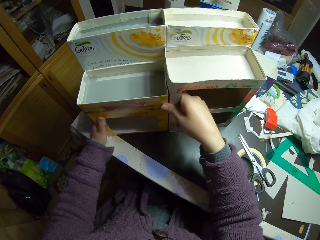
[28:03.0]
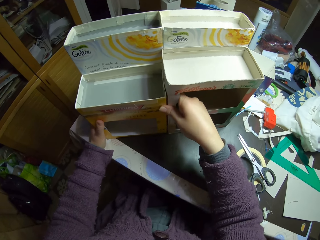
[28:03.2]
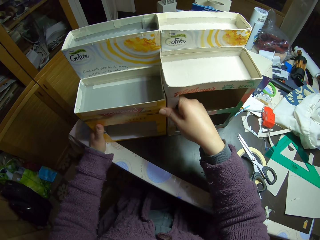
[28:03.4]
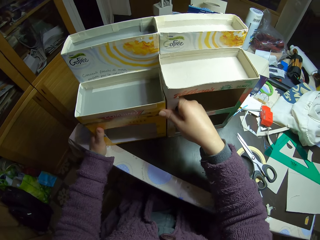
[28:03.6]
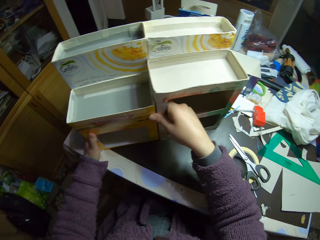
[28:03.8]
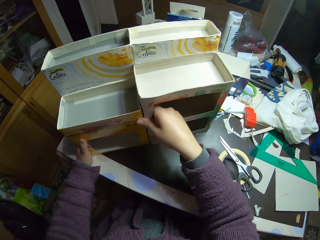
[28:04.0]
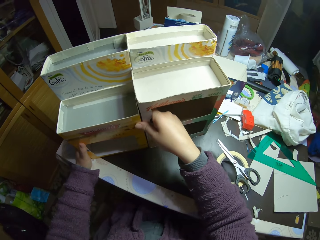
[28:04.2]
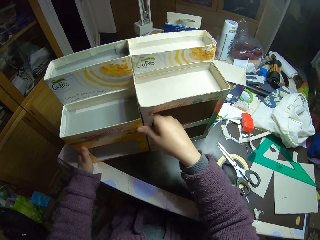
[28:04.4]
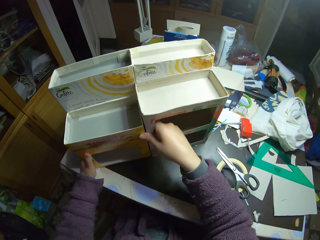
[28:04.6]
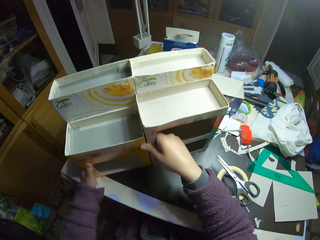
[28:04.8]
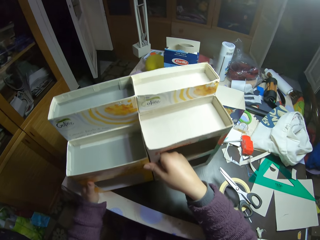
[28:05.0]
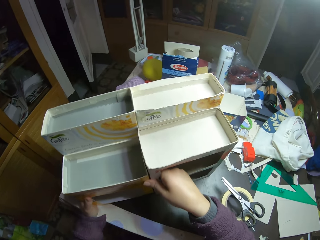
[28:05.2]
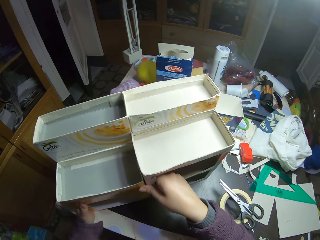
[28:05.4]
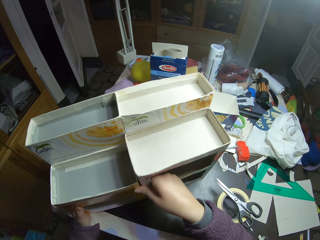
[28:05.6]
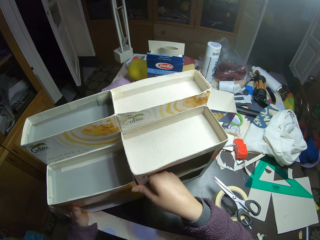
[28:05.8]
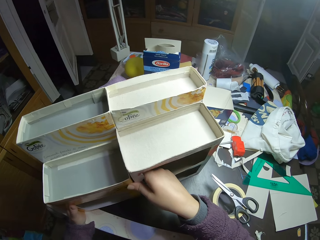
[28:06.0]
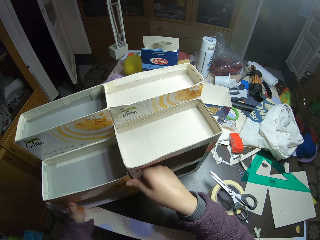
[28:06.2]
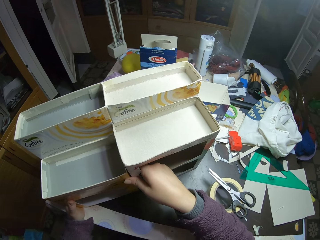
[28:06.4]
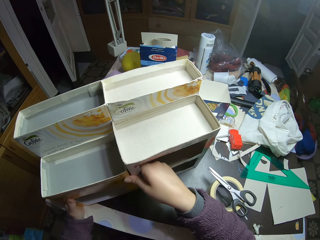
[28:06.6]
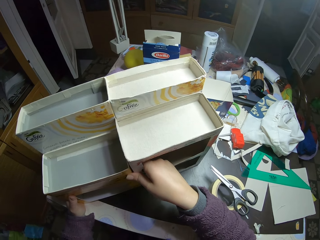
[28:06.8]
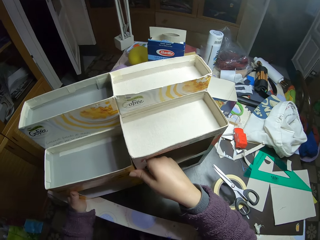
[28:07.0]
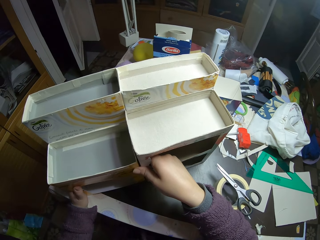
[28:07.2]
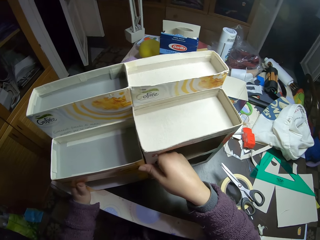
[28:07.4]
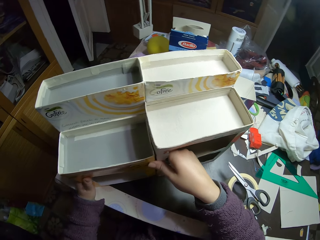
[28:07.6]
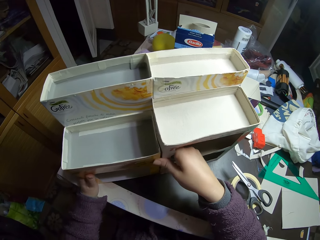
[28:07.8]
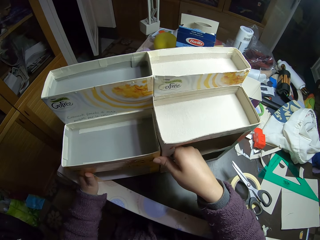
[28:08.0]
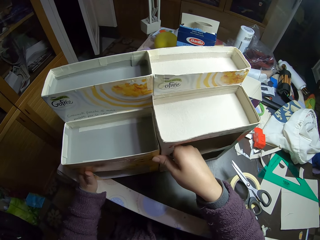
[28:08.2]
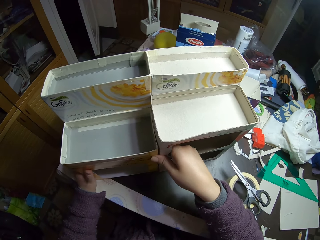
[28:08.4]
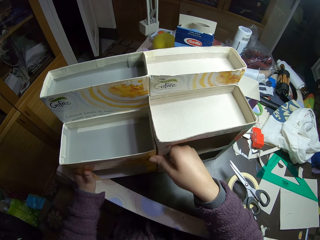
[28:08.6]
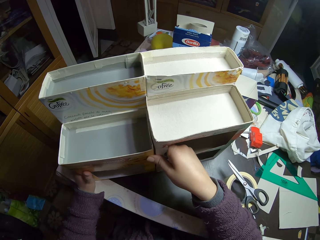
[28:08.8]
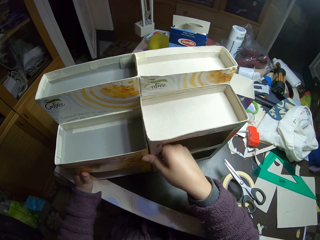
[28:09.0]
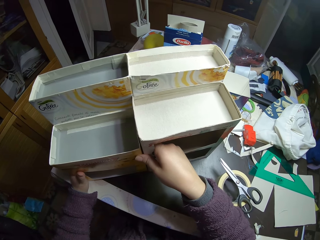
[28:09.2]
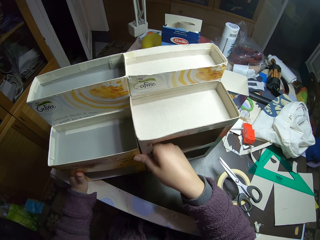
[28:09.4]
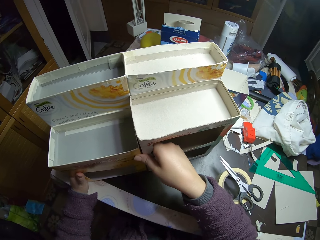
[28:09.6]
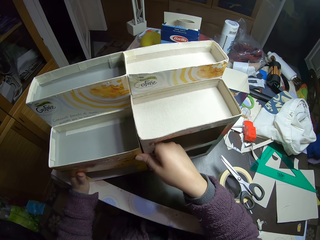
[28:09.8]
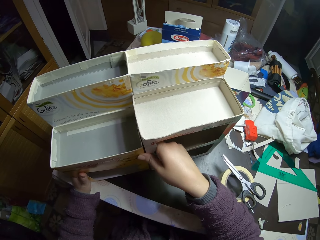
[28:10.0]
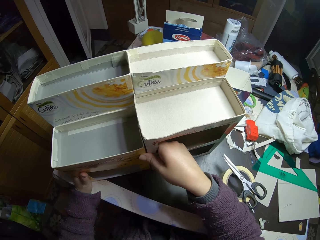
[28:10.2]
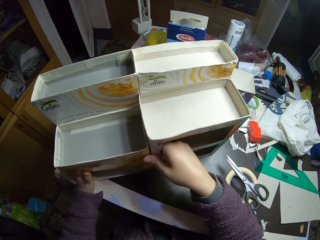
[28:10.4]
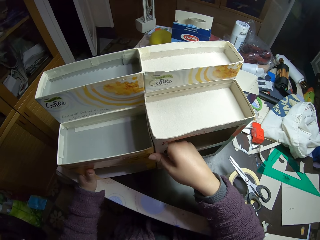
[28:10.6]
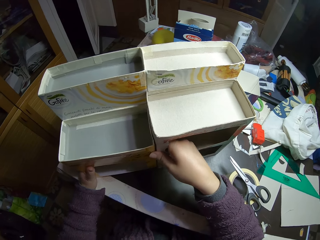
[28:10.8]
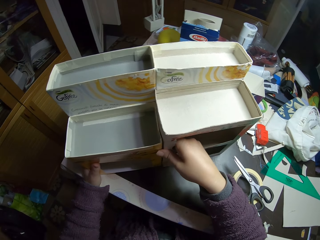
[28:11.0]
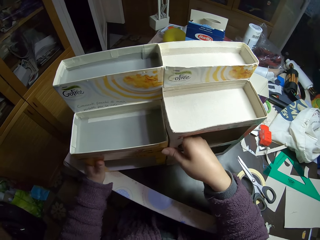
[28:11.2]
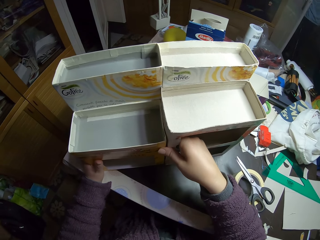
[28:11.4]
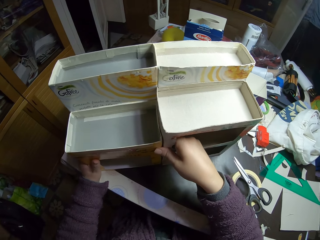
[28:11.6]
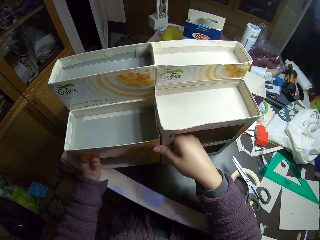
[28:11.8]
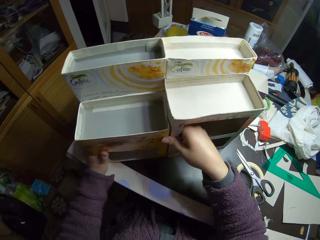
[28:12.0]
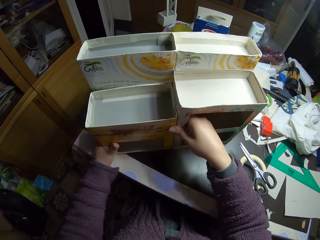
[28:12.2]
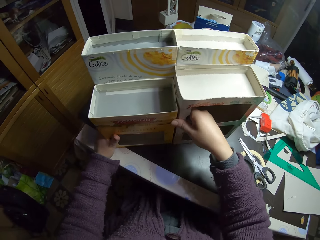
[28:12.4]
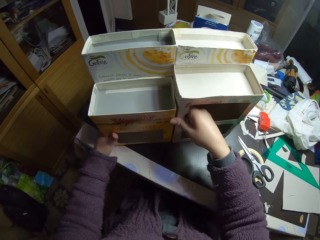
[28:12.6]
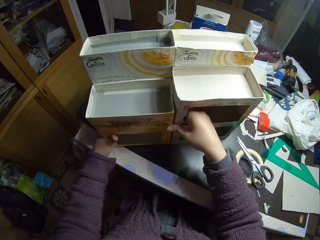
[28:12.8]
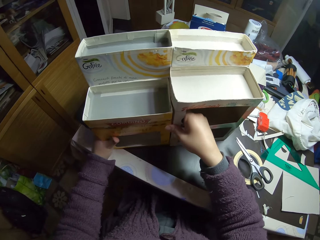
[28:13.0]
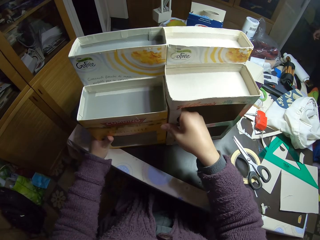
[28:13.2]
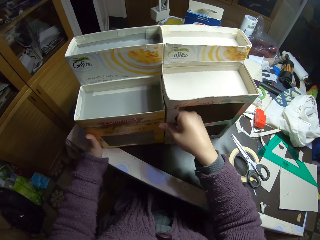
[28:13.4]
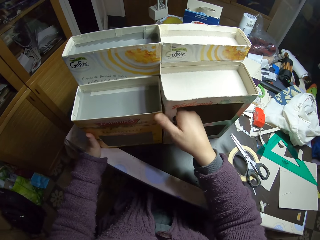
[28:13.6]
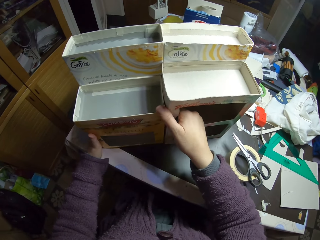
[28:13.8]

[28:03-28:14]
The camera wearer holds the craft boxes. They stare at the craft boxes.

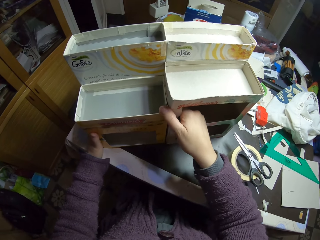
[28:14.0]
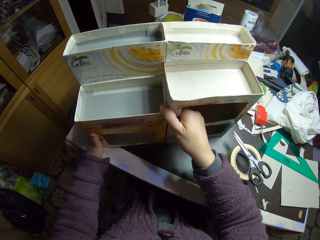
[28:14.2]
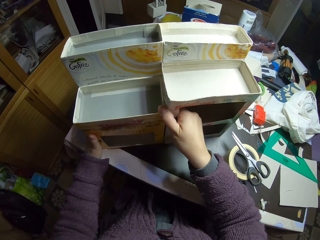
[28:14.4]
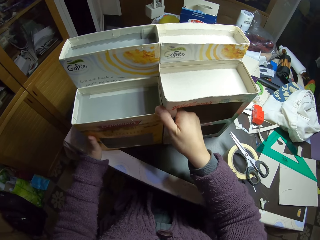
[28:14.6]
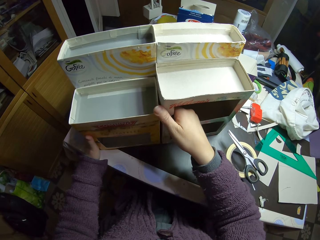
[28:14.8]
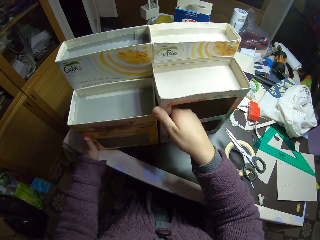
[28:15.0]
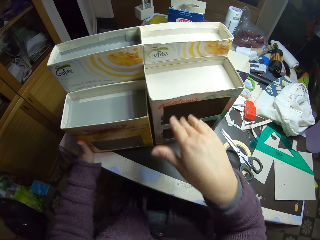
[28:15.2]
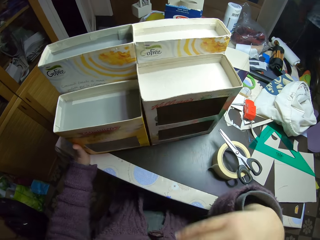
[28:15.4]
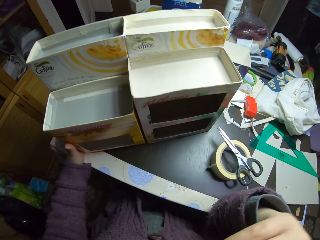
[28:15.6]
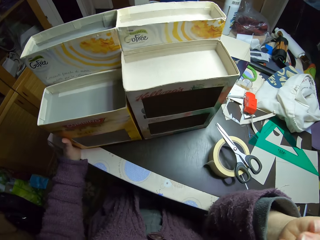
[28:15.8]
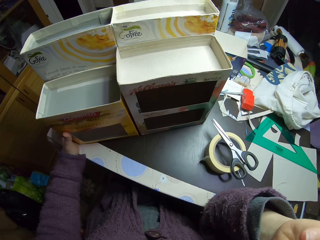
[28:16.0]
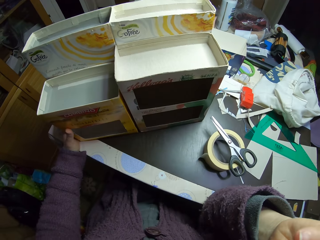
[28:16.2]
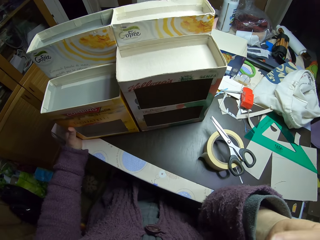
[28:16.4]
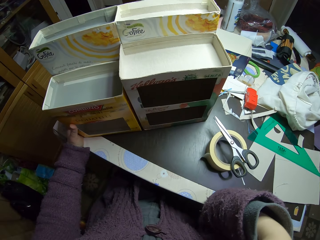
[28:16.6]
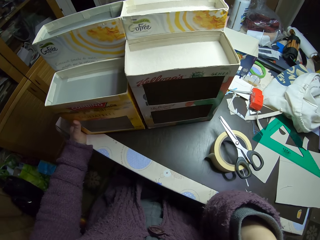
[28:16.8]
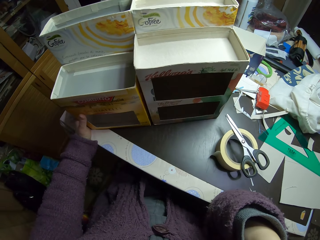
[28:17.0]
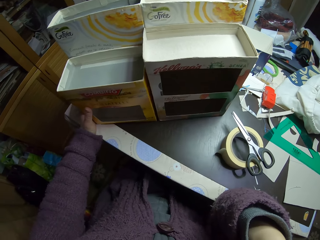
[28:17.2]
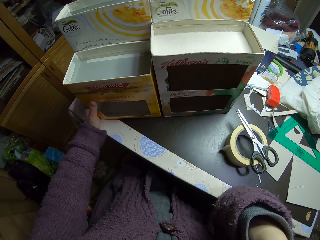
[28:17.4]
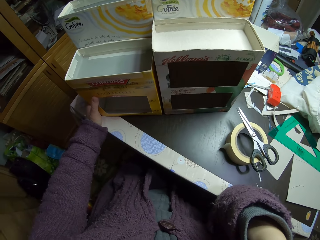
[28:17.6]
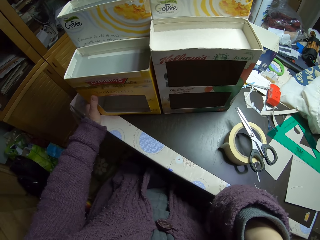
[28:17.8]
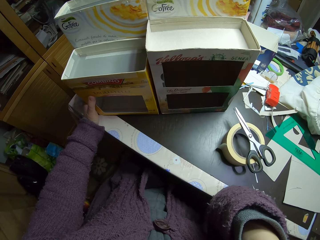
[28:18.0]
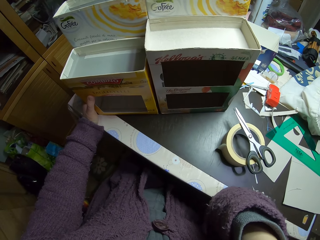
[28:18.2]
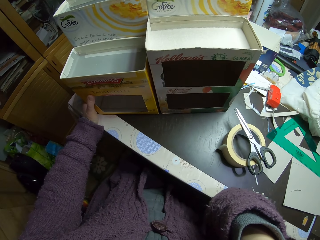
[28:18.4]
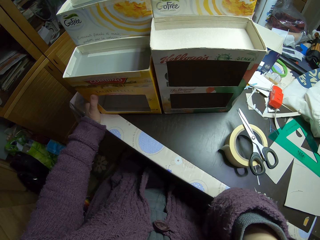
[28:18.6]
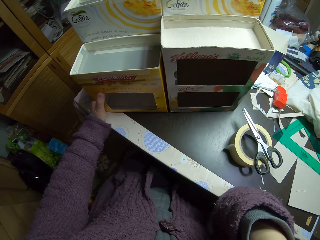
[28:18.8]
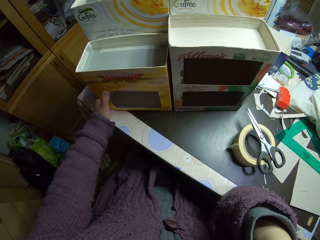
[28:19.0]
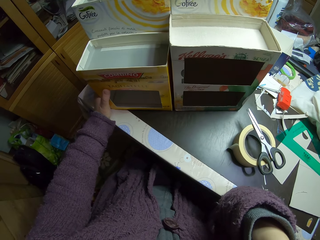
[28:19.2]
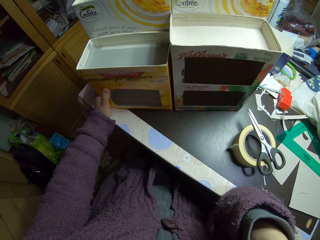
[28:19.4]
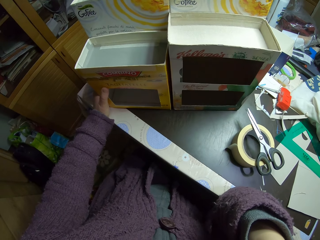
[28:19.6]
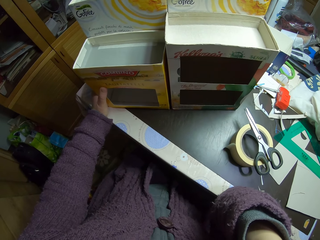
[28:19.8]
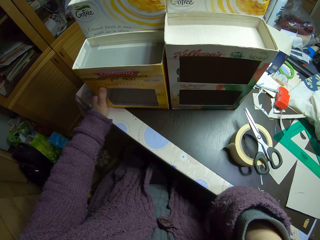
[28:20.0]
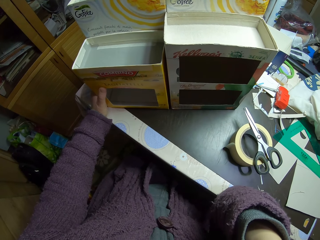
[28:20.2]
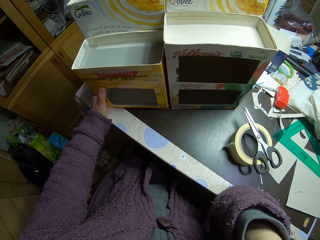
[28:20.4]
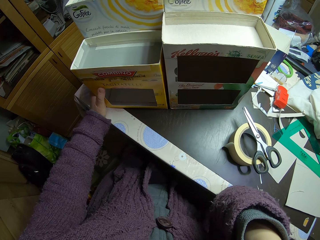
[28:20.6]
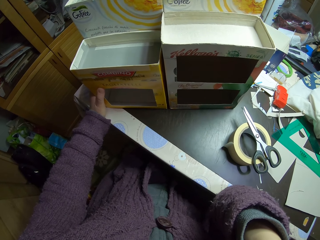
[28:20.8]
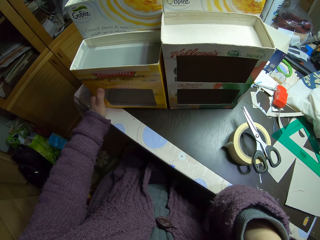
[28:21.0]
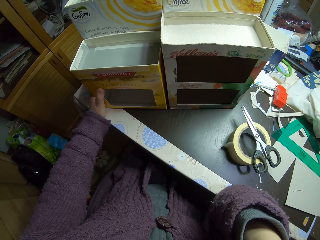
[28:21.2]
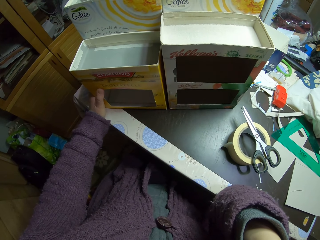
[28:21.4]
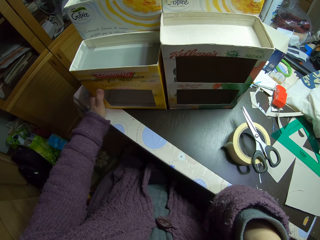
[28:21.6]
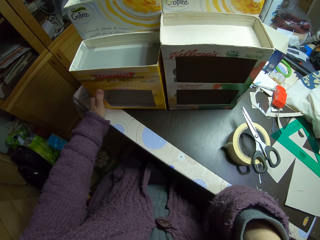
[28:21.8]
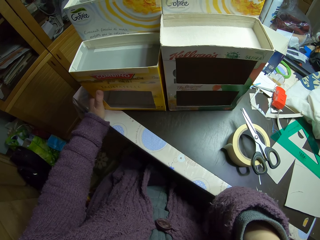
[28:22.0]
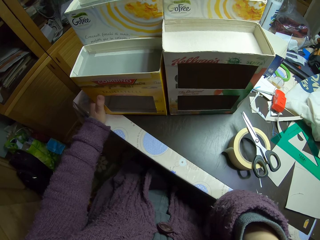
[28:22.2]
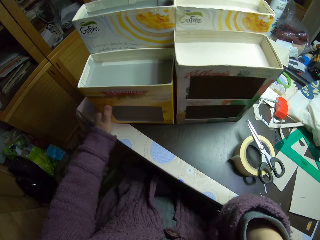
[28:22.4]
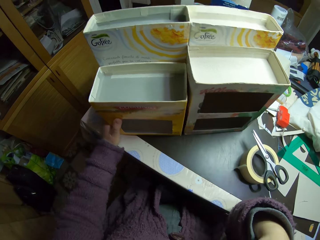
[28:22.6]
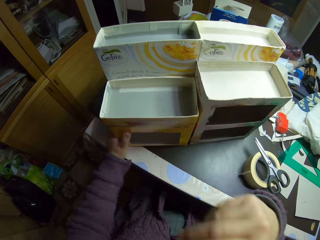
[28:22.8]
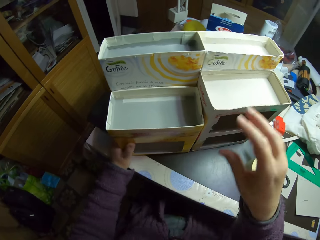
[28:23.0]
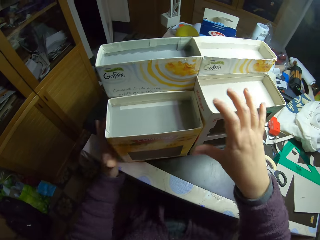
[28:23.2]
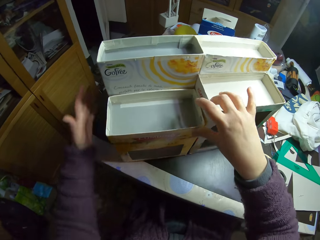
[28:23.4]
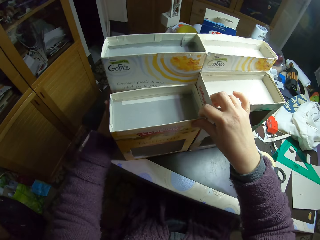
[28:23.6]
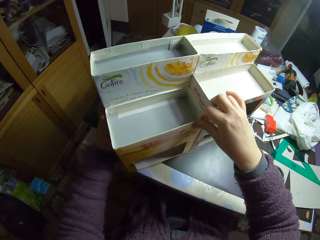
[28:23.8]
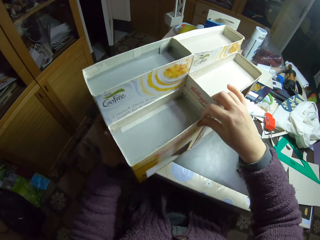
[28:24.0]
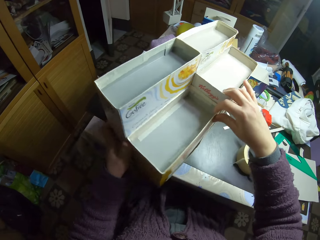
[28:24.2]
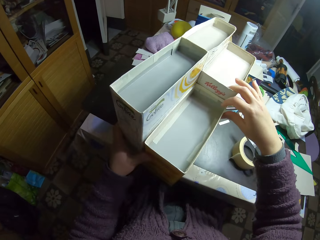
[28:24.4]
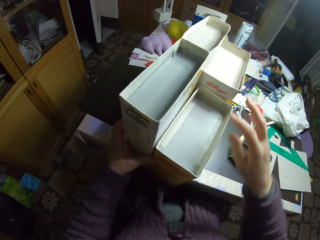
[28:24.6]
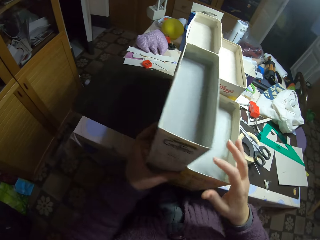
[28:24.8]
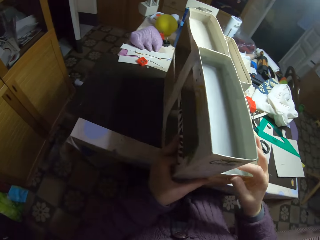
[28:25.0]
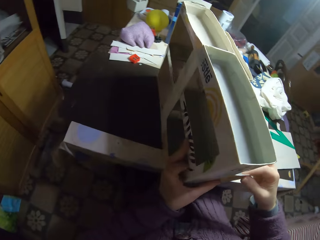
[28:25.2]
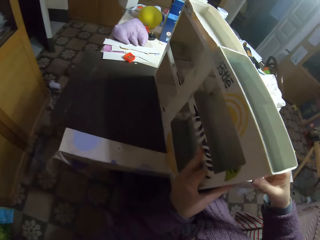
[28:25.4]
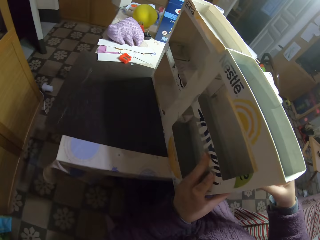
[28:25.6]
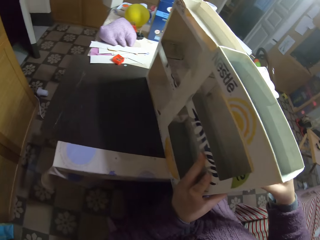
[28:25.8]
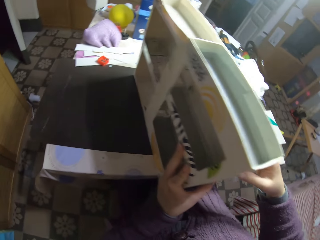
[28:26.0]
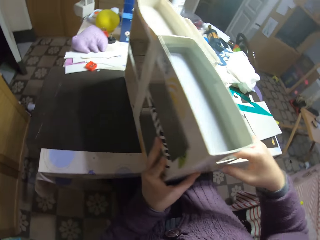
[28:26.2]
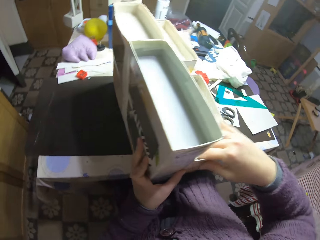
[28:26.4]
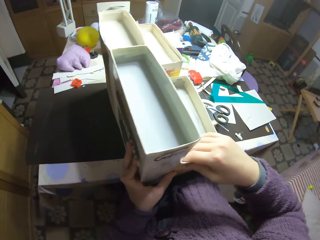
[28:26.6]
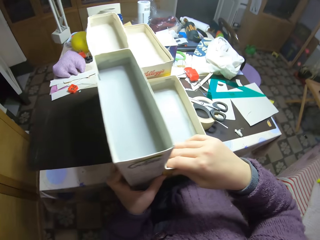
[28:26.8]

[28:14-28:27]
The camera wearer lifts the hand. They look at the cartons. They stare at the craft boxes. They examine the cartons on the table. They turn the craft boxes.
